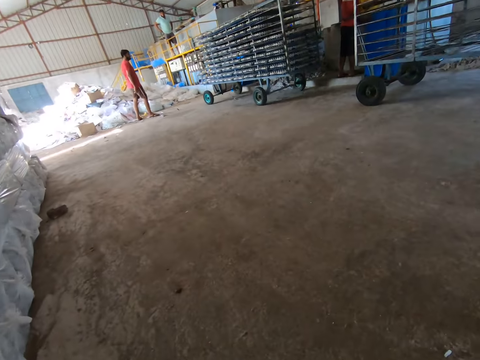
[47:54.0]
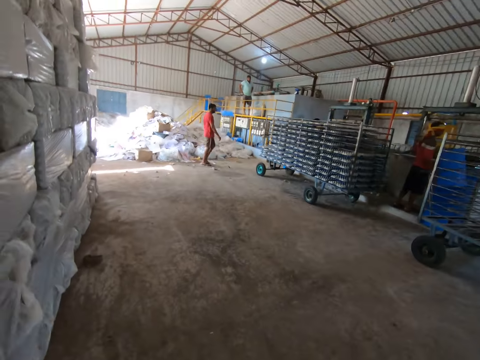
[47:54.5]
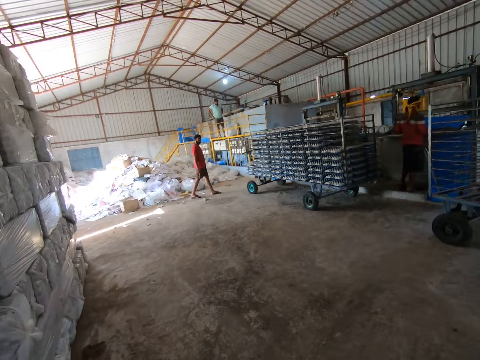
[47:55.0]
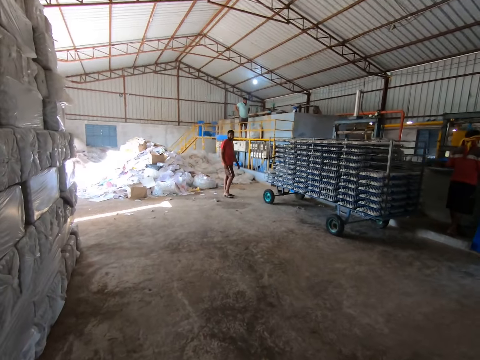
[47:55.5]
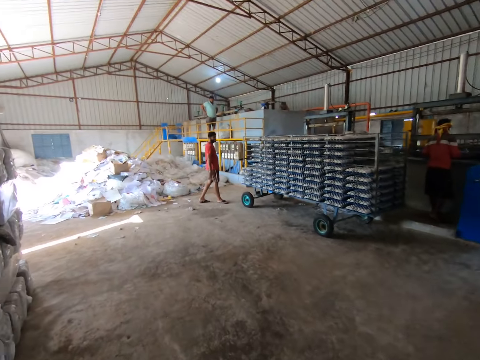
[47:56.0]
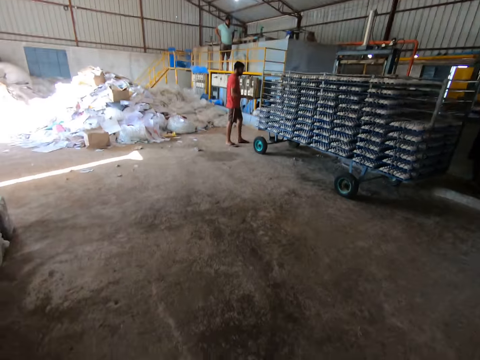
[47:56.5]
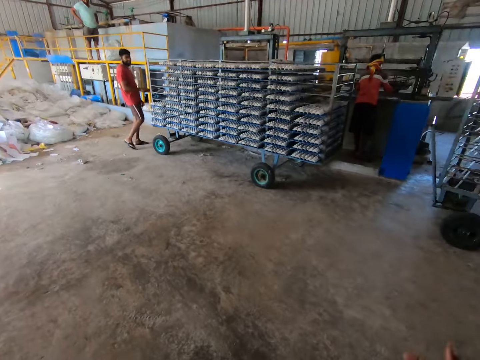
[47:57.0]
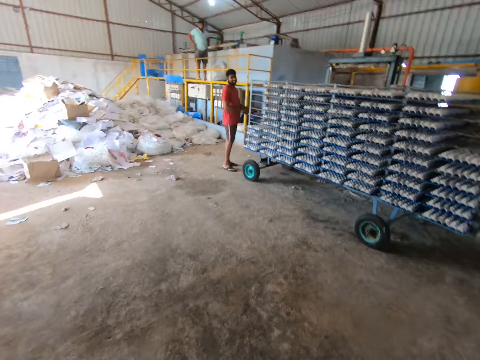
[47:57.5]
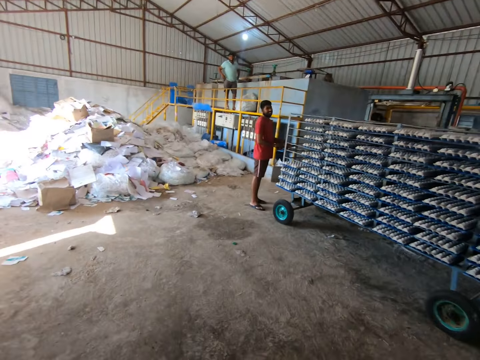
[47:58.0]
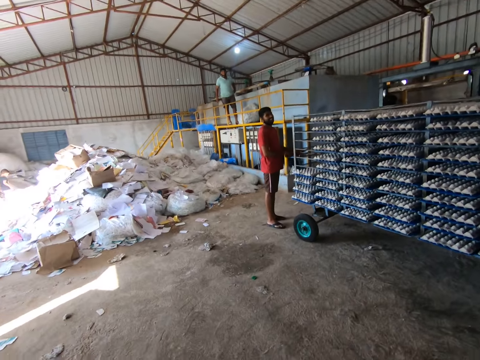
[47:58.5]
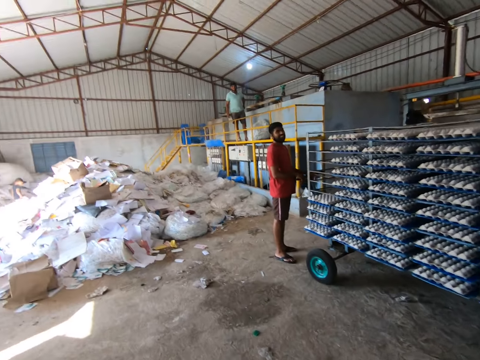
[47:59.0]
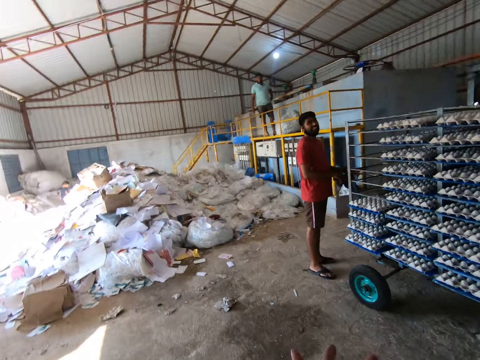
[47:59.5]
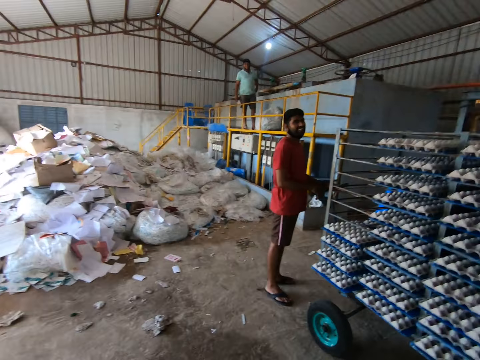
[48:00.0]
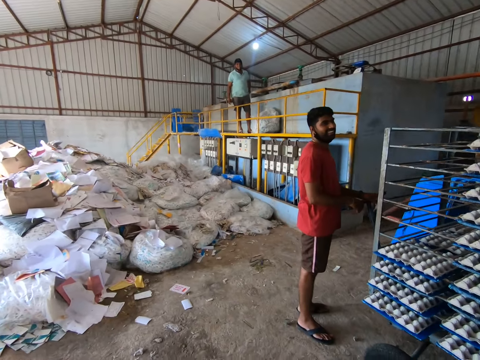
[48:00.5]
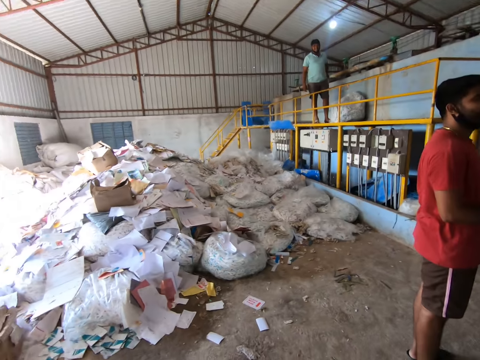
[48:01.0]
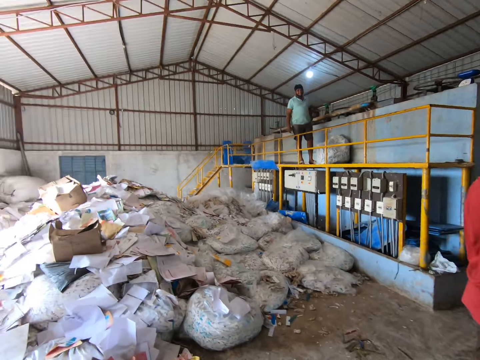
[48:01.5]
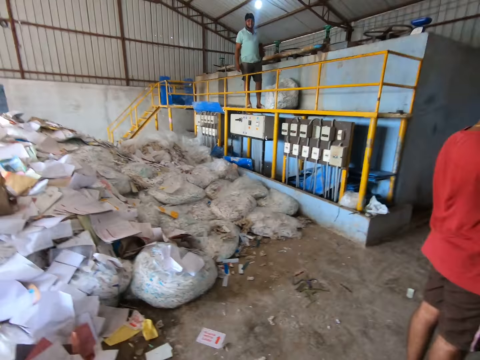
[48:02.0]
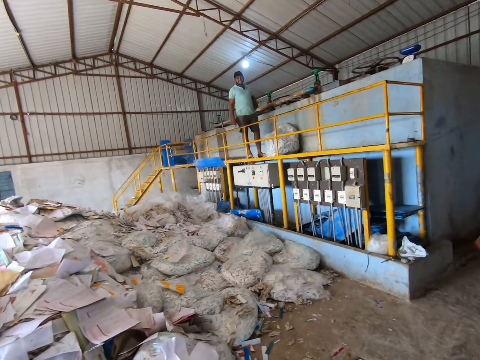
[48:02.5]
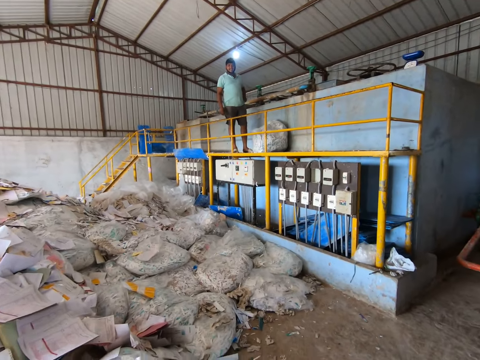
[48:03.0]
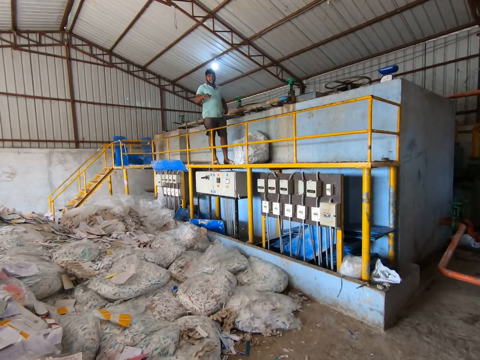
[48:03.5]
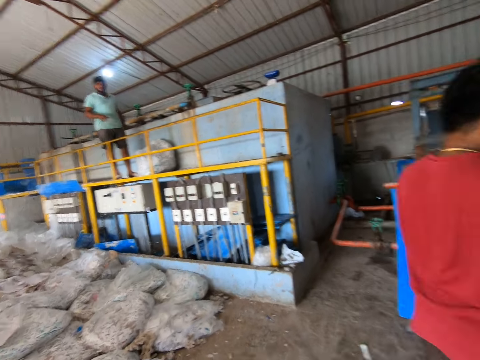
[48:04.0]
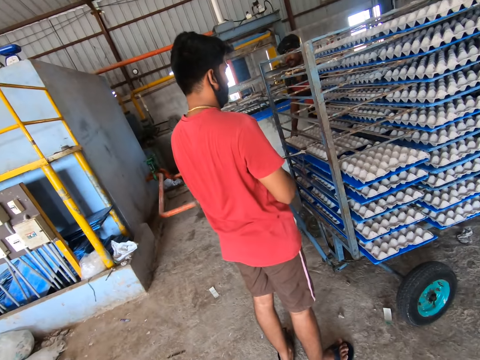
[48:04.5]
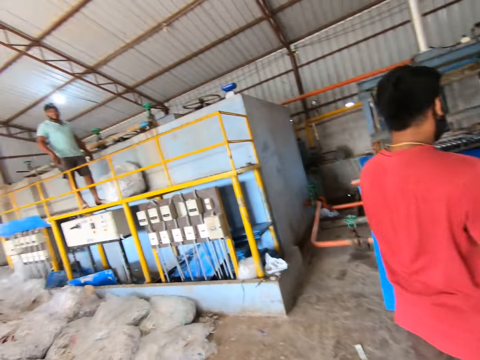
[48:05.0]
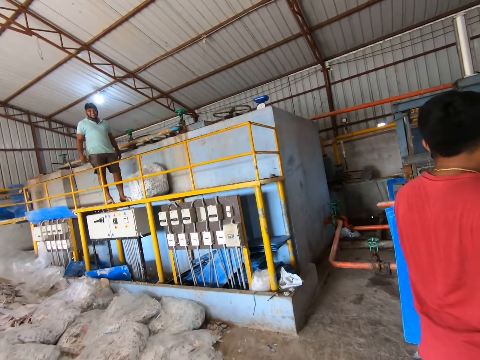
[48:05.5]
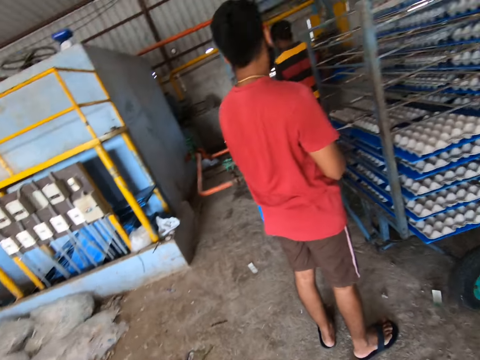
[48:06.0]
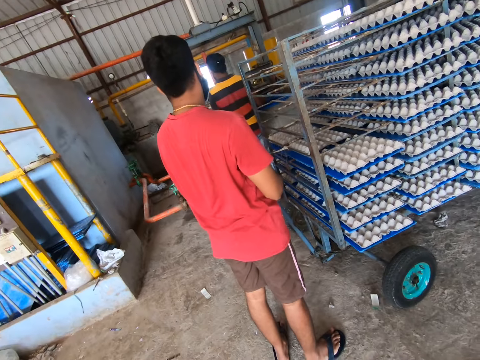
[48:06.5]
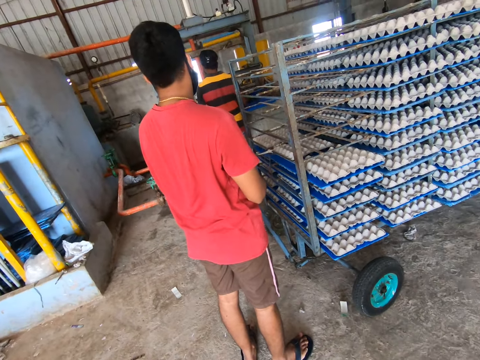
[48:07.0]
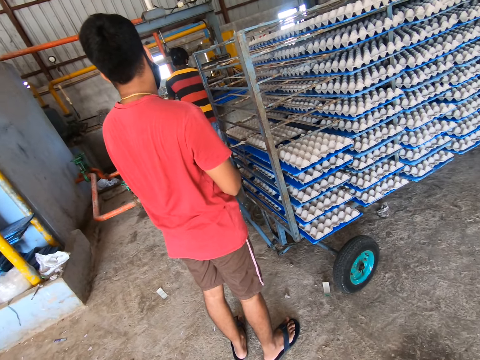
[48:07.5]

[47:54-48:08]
The camera wearer interacts with the friends. They walk towards a man. They walk in the room. The man puts the tray on the tray maker.

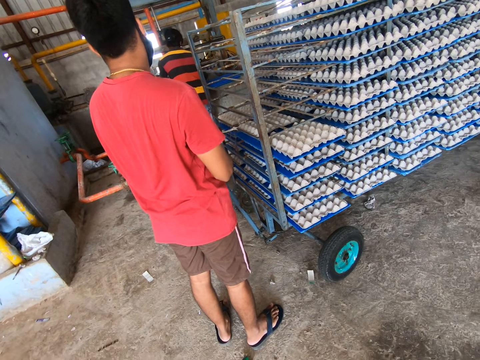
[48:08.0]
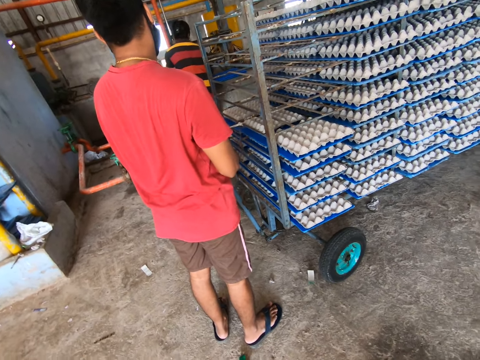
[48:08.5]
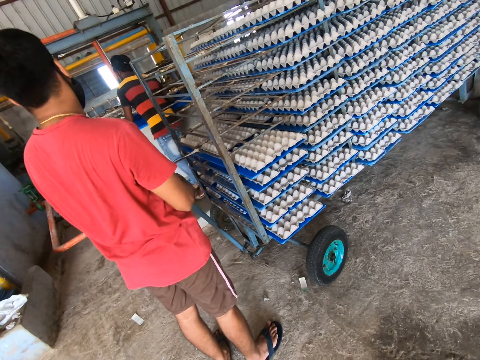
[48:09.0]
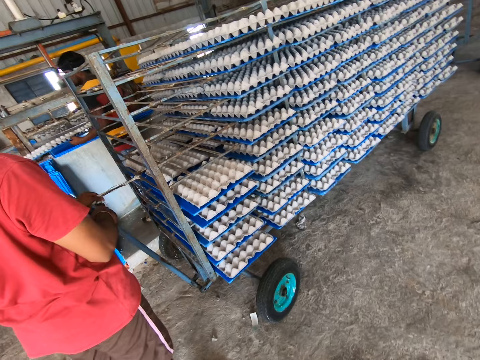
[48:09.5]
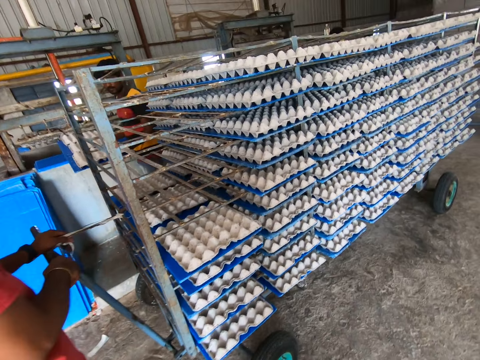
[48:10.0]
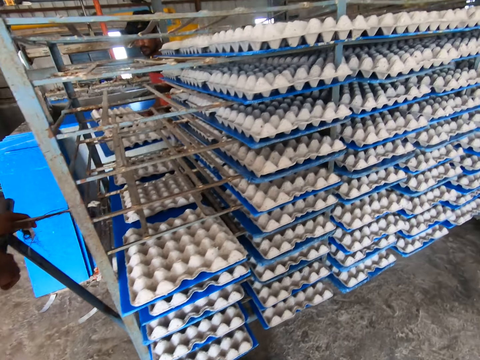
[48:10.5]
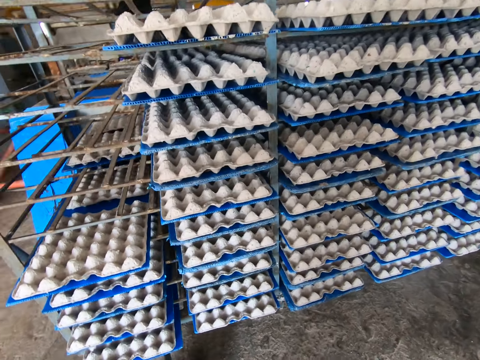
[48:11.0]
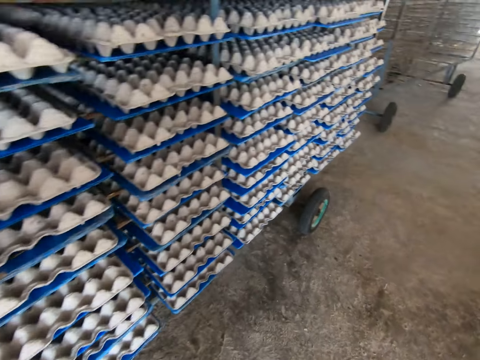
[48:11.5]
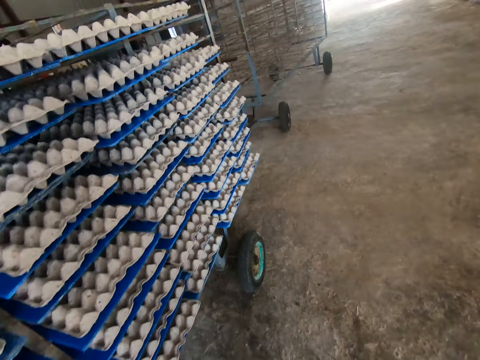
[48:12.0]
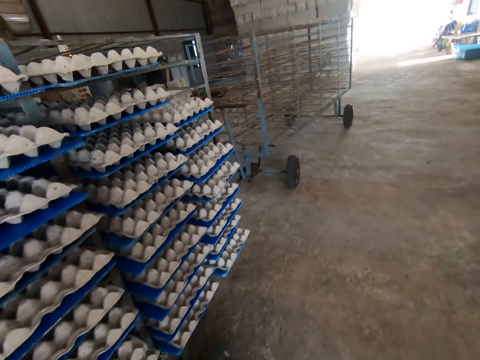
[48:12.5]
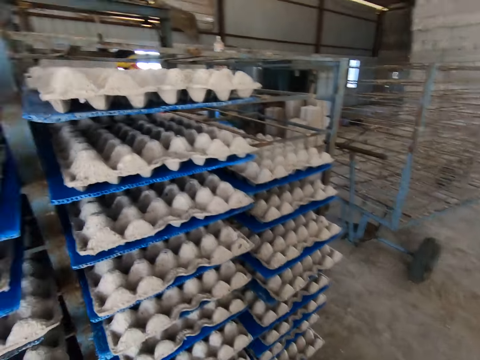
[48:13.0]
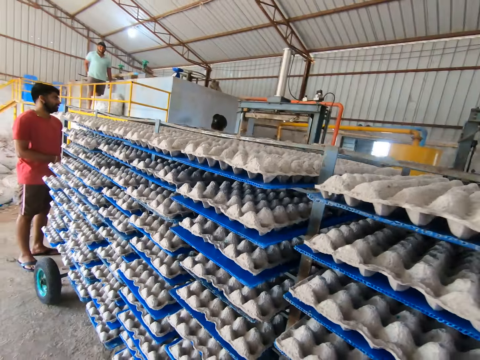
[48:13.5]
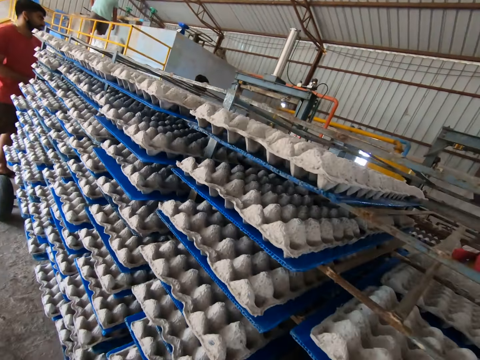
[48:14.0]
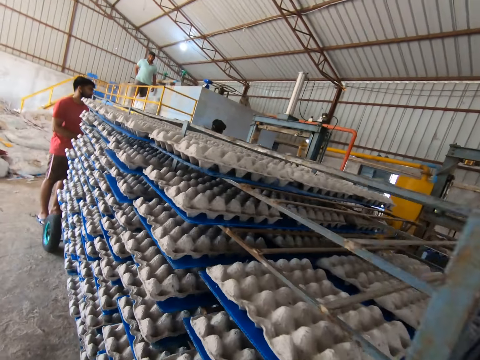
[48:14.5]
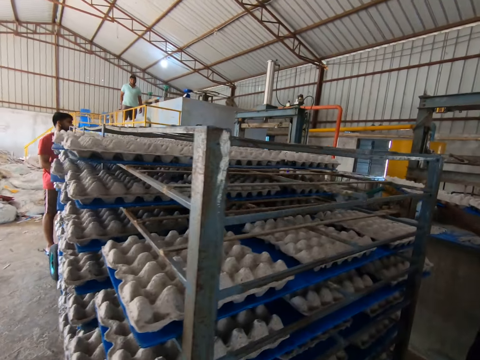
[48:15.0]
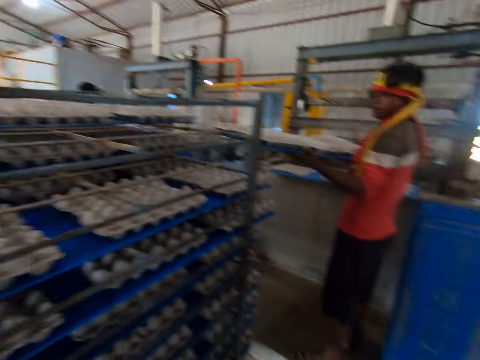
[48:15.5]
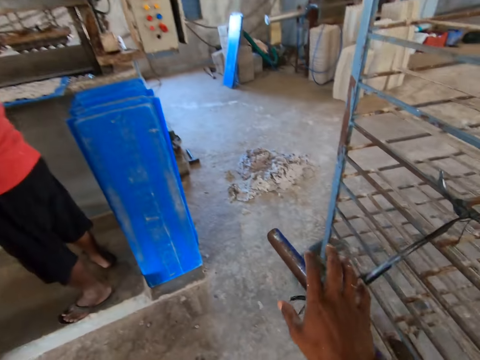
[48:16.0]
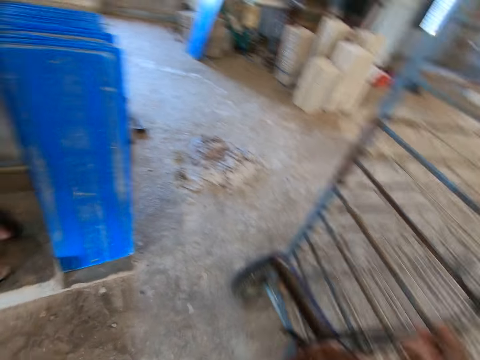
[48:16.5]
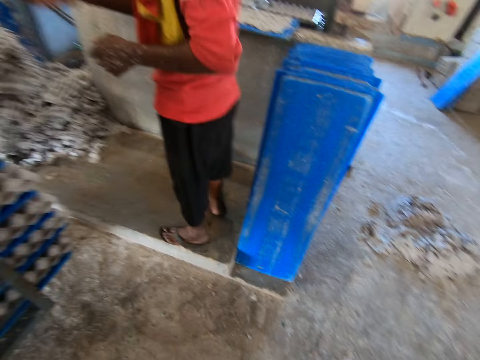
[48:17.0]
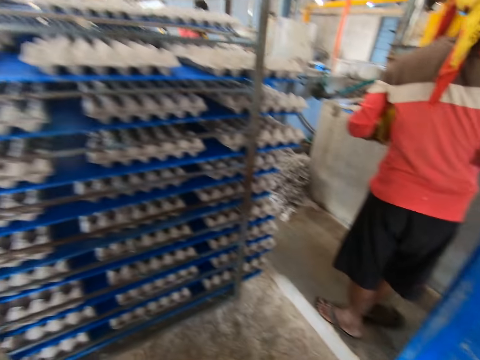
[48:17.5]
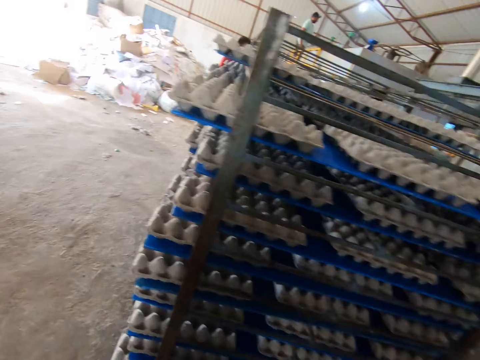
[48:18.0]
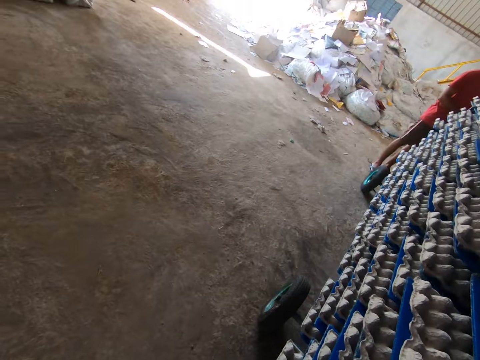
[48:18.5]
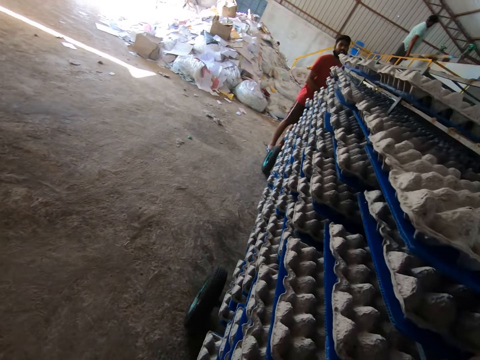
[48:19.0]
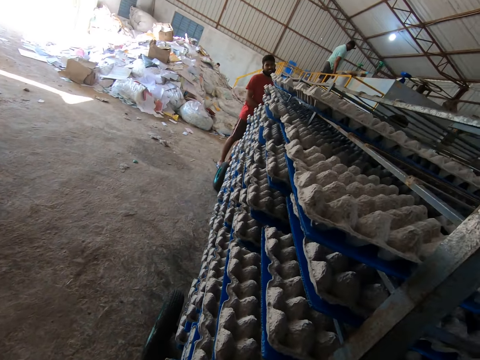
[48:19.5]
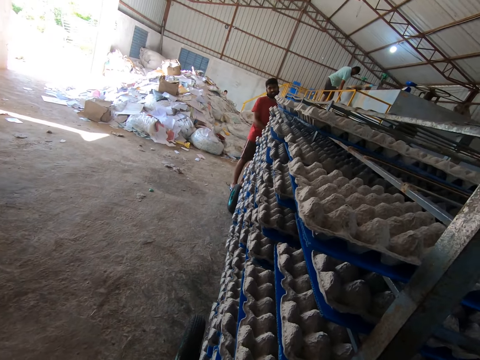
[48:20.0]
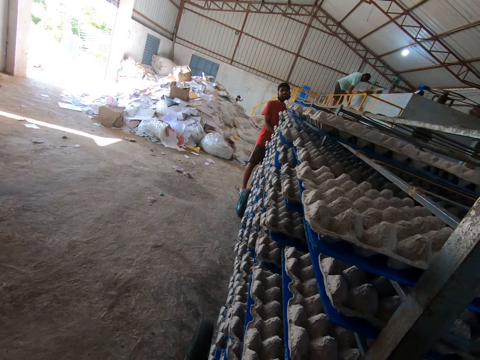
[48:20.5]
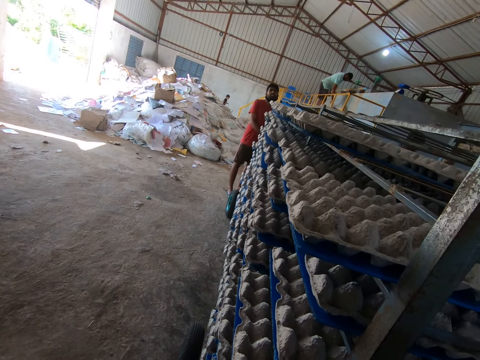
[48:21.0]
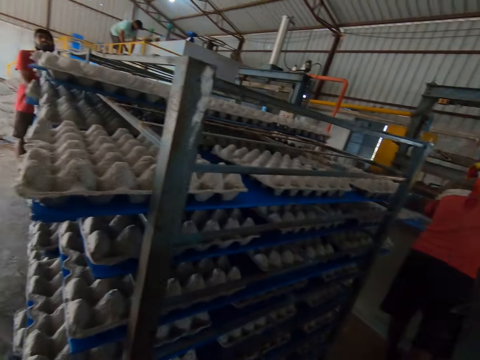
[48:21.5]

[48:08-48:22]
A man carries a tray of egg carton from the egg carton making machine with both hands. Another man places the tray of egg on the trolley shelf or metal stand with both hands. The camera wearer walks in the room. He touches the handle of the trolley shelf with his right hand. He holds the handle of the metal stand. He stares at the floor.
